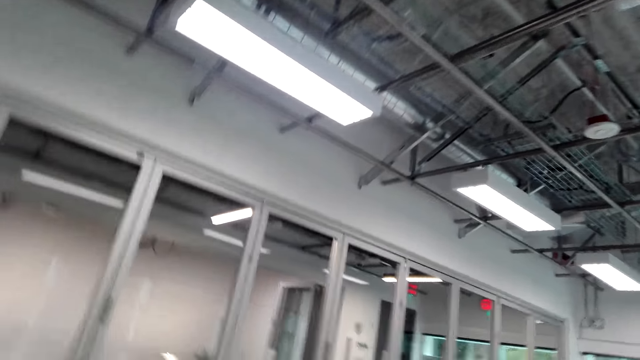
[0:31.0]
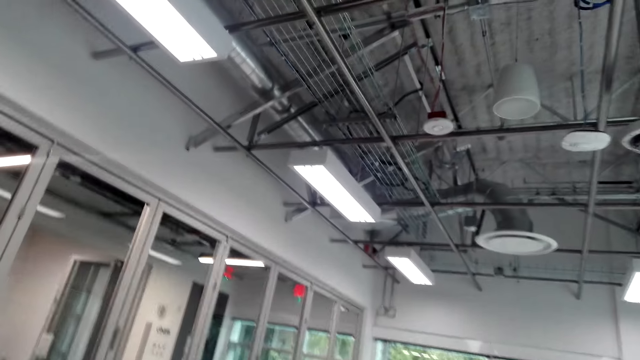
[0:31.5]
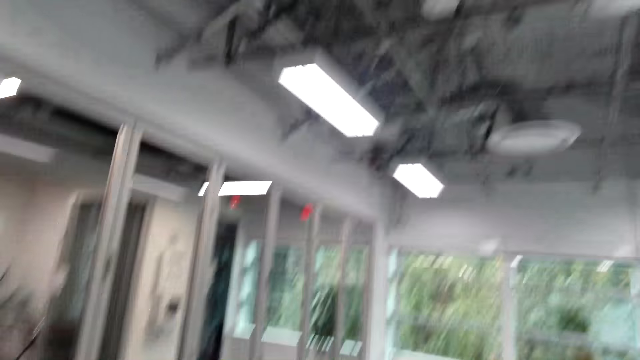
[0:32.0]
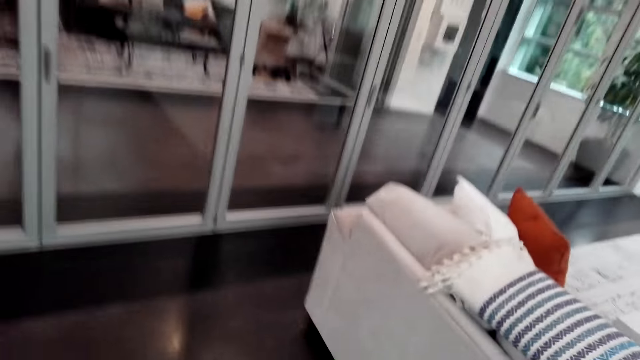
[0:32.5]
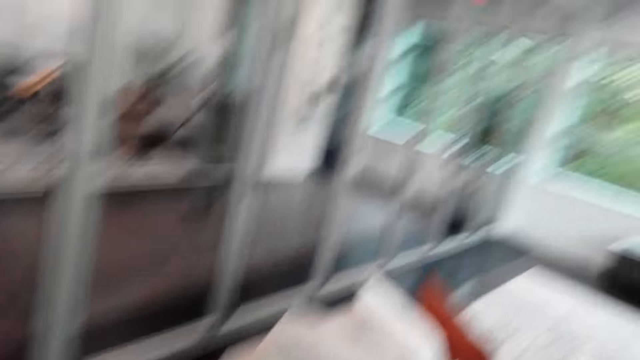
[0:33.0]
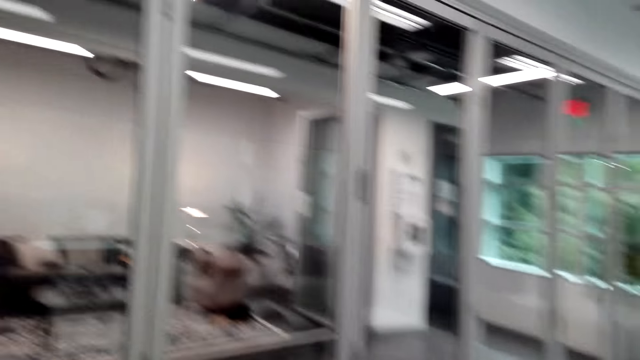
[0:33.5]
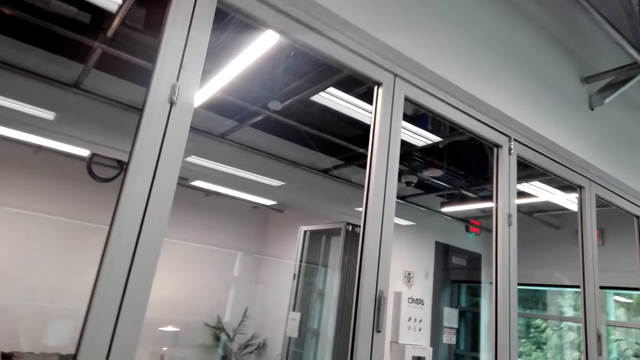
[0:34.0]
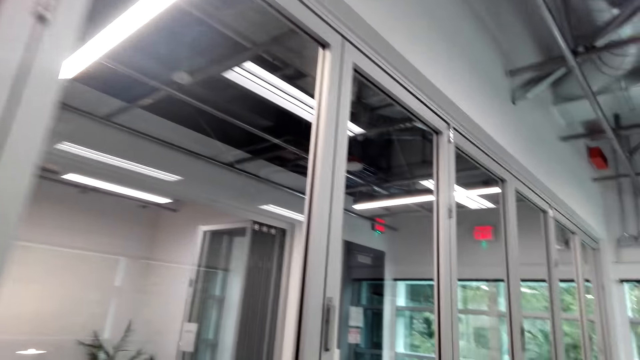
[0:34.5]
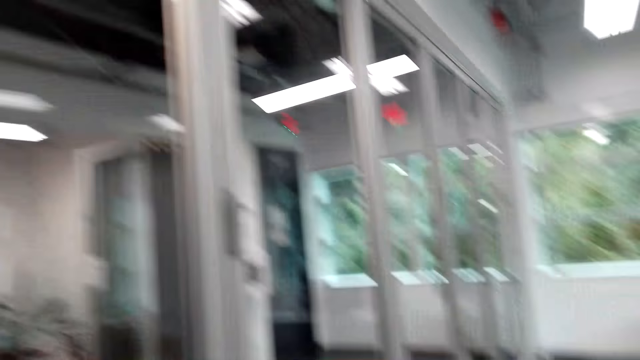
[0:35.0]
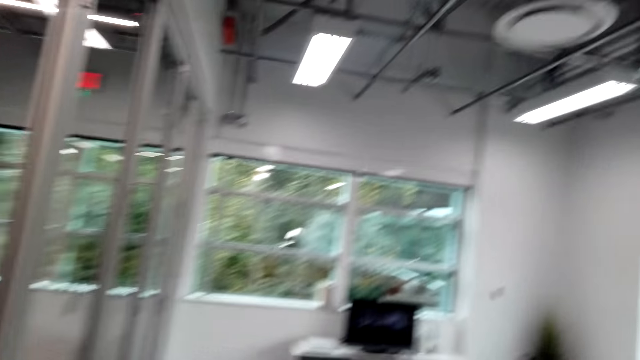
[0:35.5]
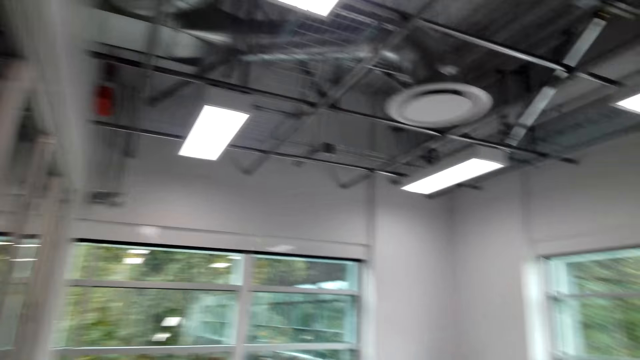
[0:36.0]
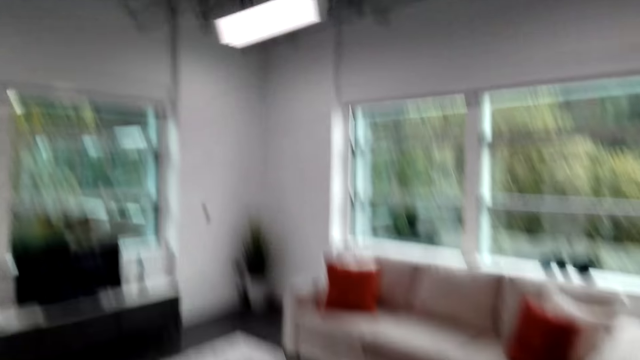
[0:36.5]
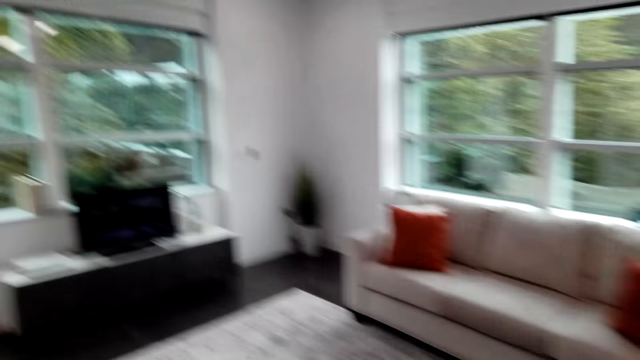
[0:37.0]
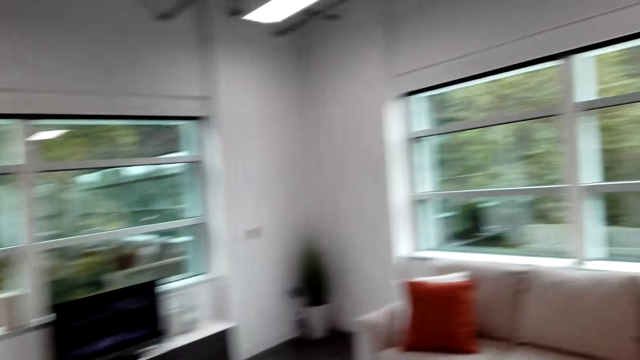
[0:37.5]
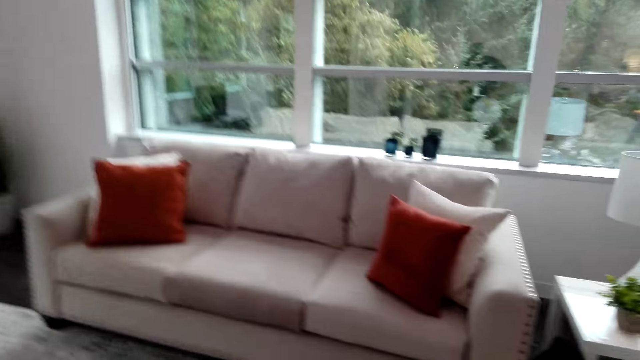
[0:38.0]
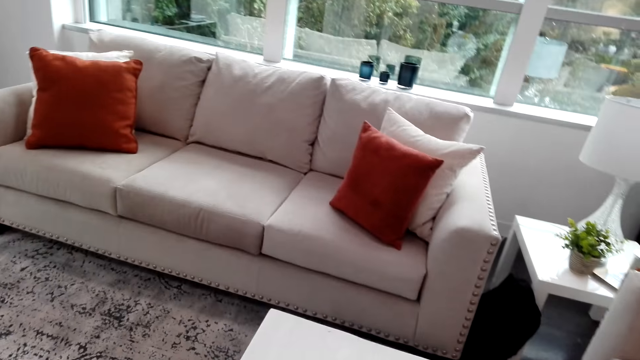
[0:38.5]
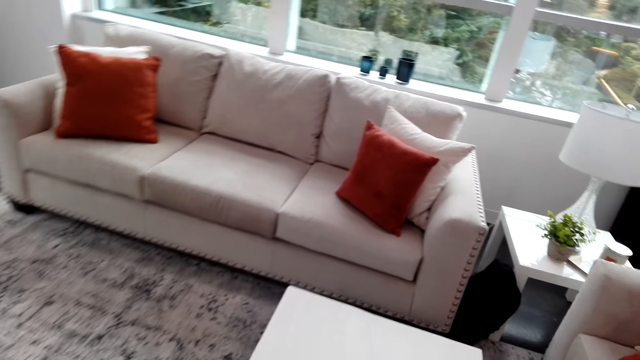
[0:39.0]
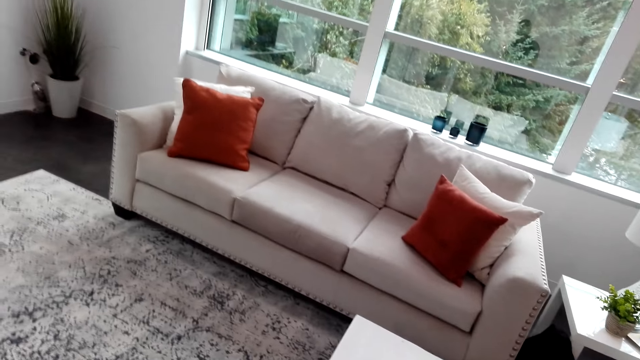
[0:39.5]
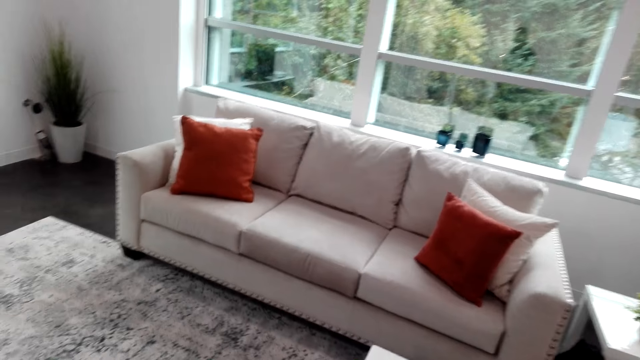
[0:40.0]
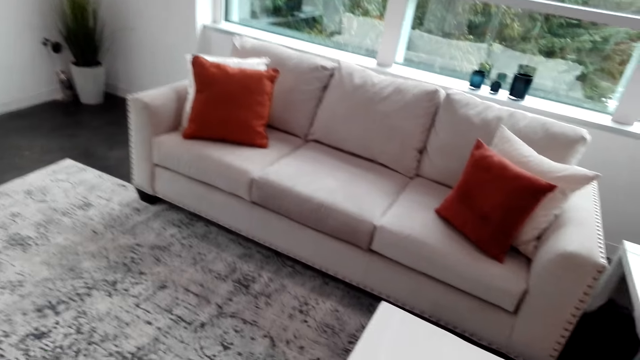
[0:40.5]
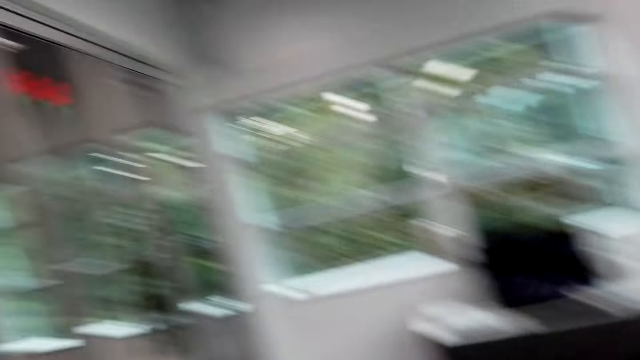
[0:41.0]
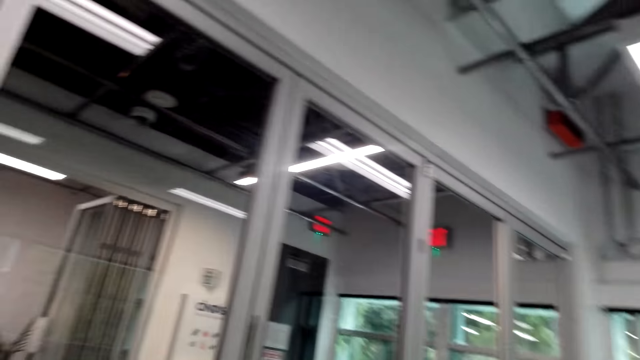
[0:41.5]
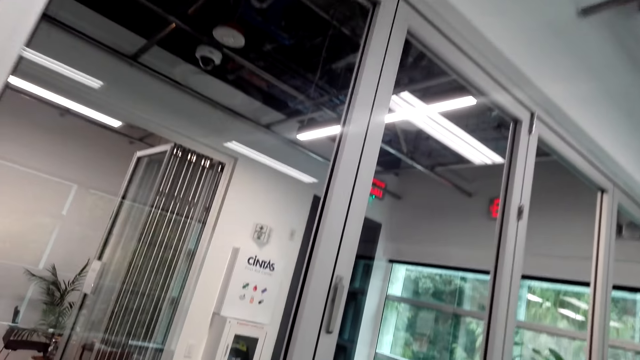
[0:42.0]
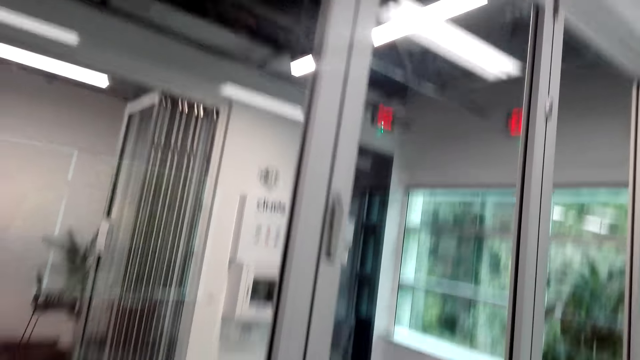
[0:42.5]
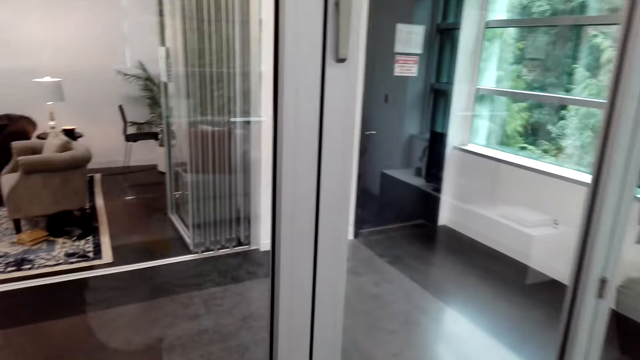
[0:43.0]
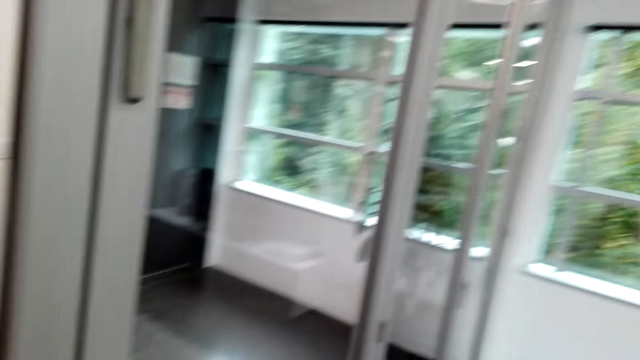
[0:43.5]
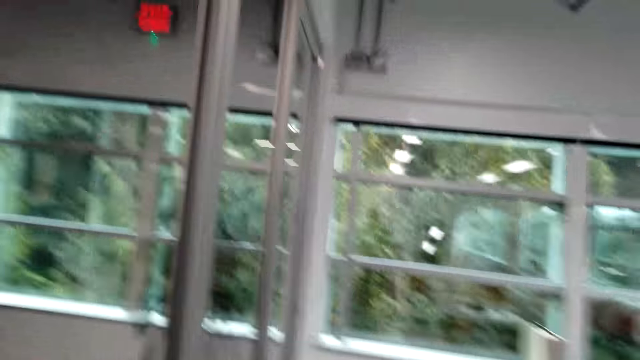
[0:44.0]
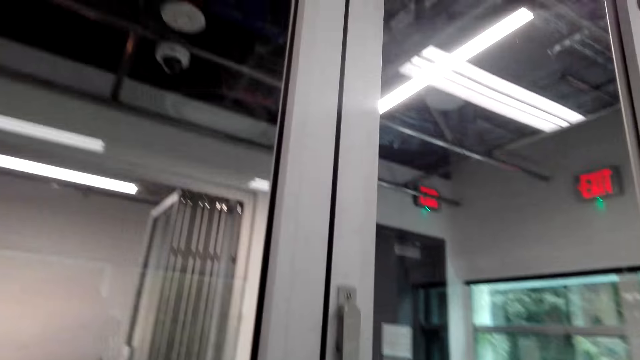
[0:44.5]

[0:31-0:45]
The camera wearer walks around the room. They look around the living room. They look around the room.

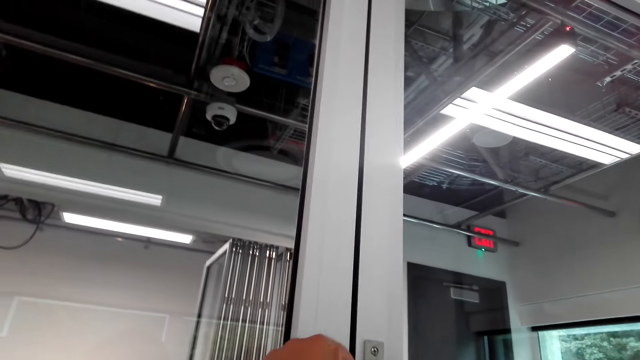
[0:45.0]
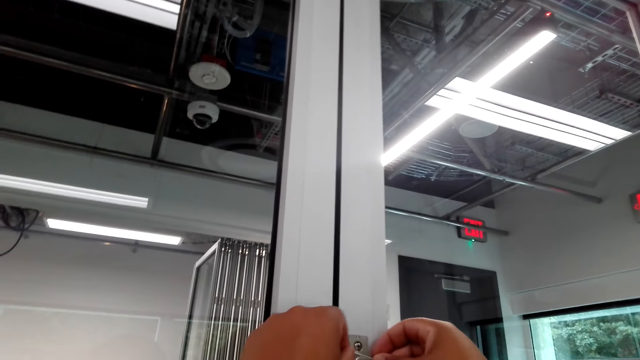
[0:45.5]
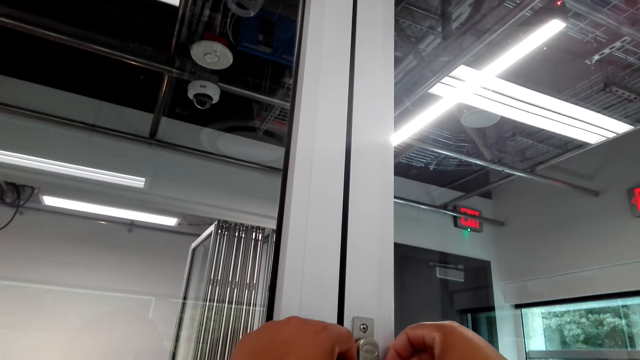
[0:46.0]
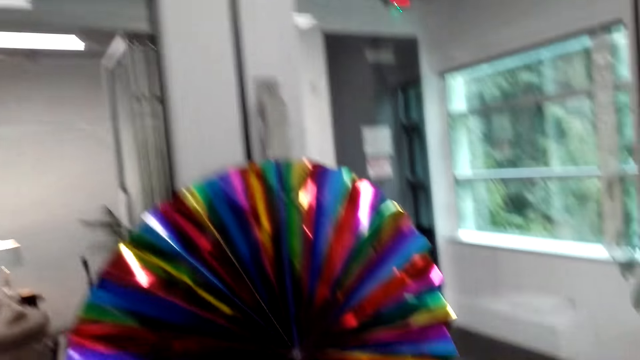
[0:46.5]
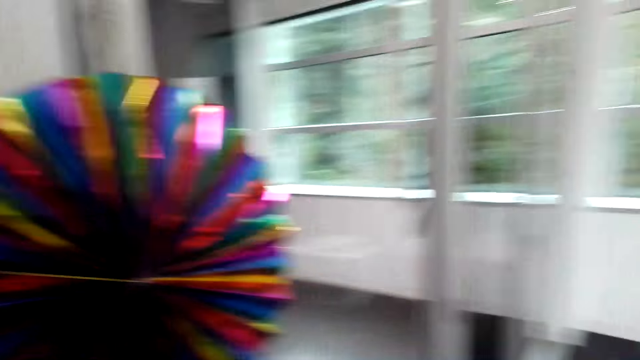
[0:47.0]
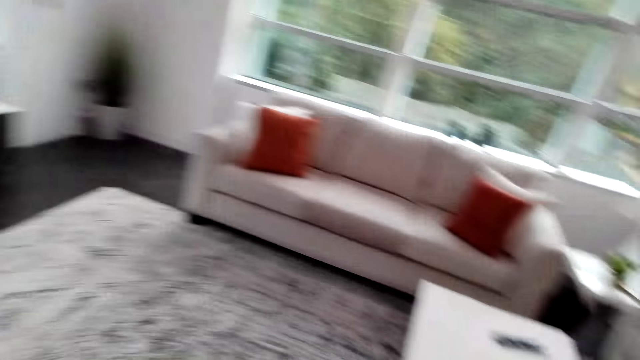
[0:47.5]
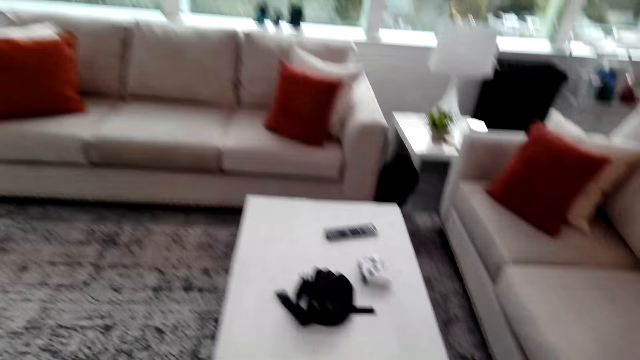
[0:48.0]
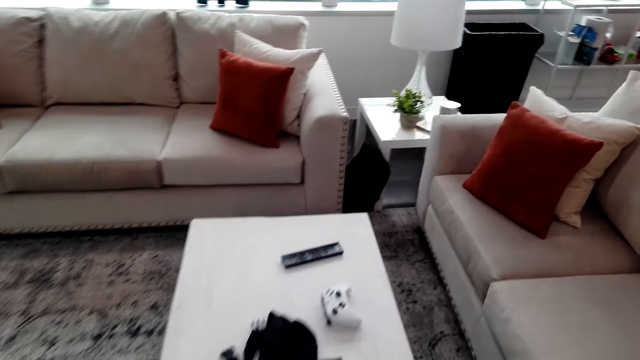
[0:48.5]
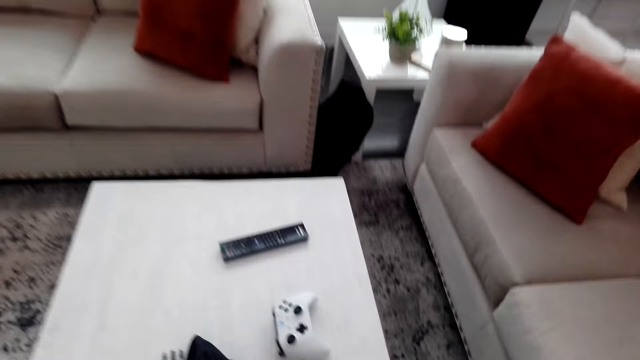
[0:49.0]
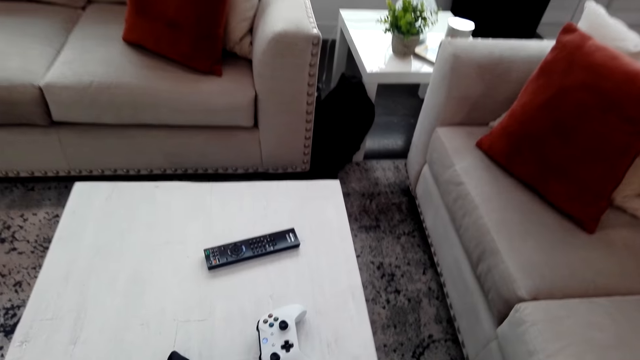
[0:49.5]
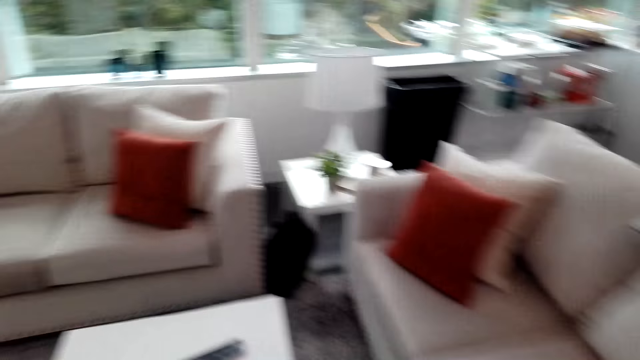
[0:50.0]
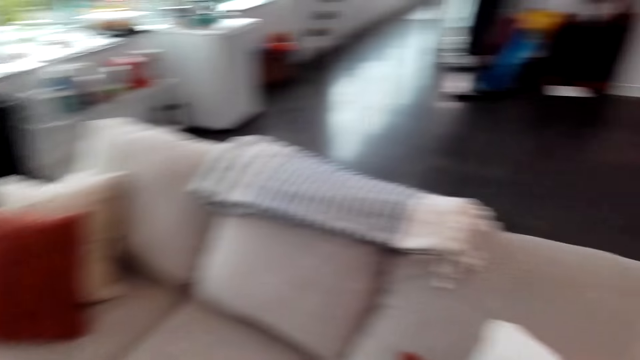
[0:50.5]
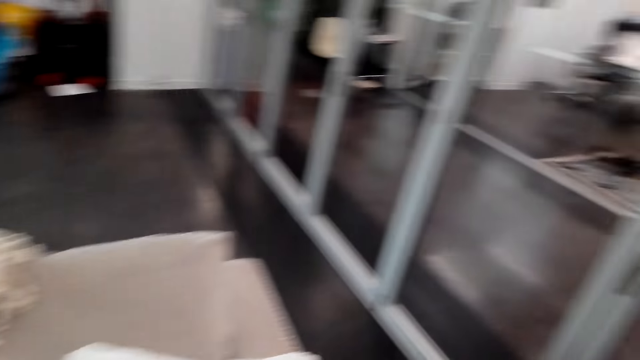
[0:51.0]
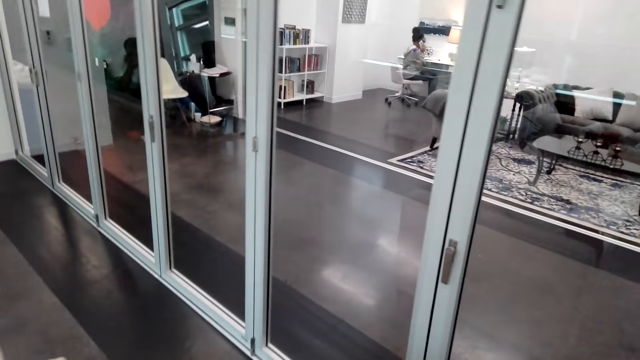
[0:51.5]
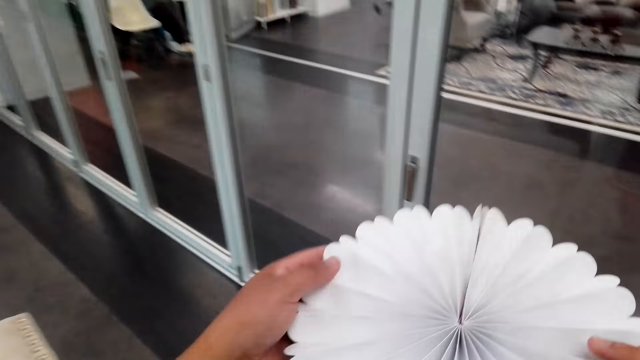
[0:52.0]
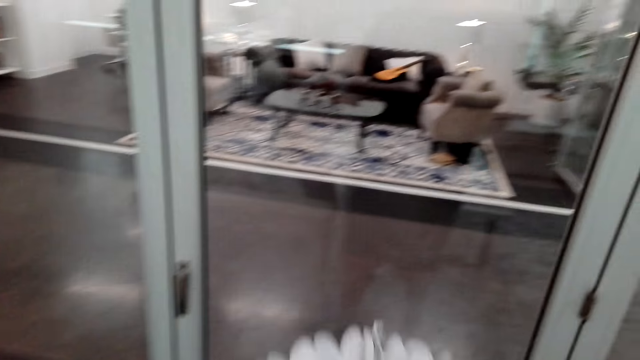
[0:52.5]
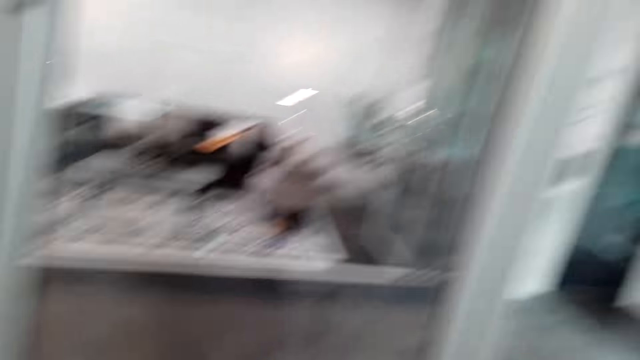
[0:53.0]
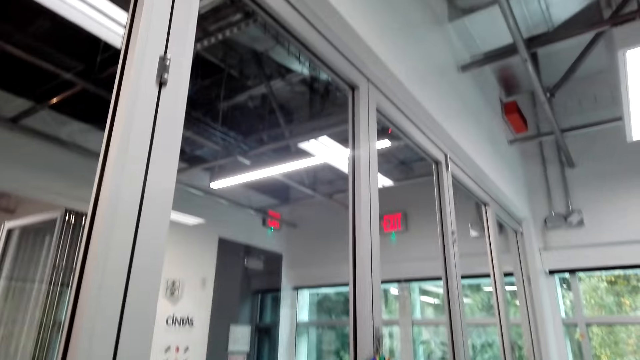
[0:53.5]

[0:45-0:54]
The camera wearer hangs the decoration on a door handle. They turn to the right. They take a decoration flower on the table. They turn to the door.
